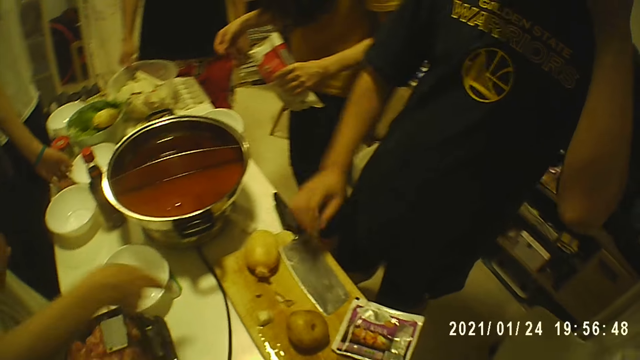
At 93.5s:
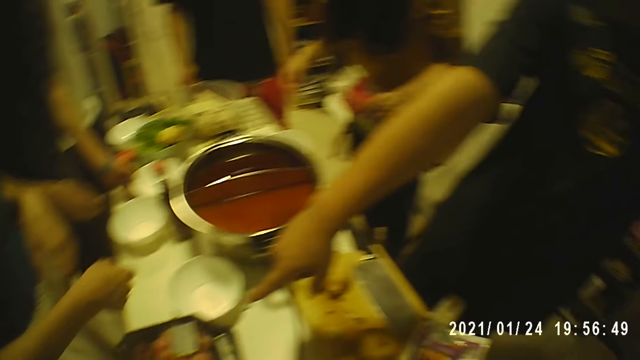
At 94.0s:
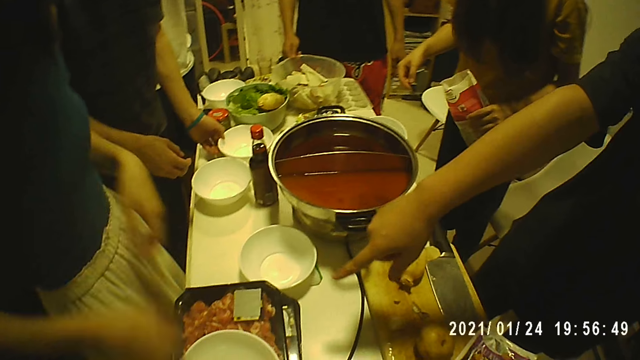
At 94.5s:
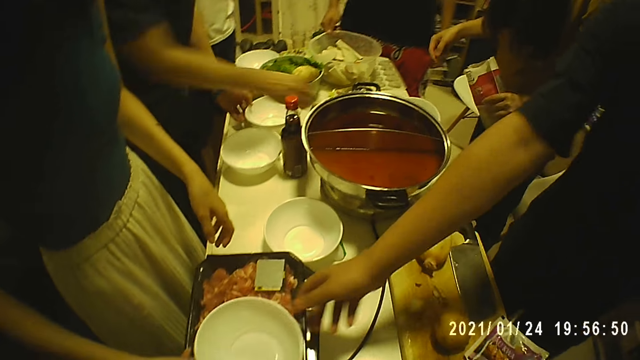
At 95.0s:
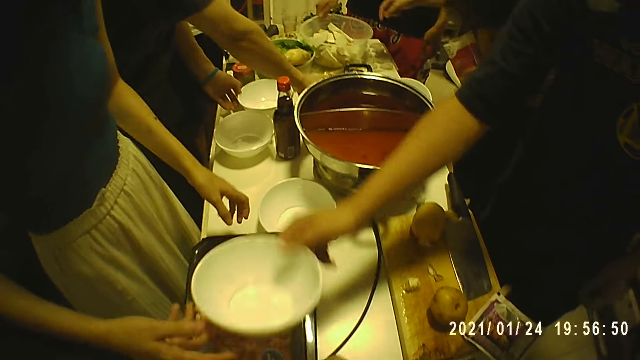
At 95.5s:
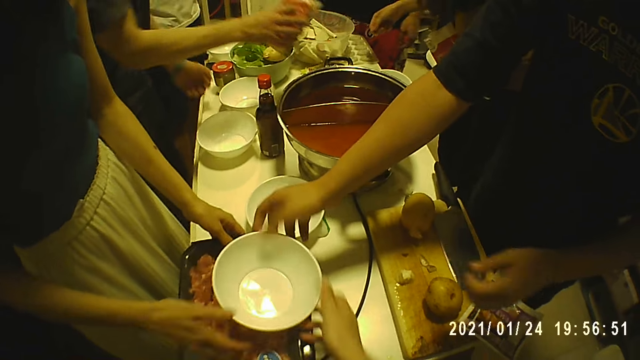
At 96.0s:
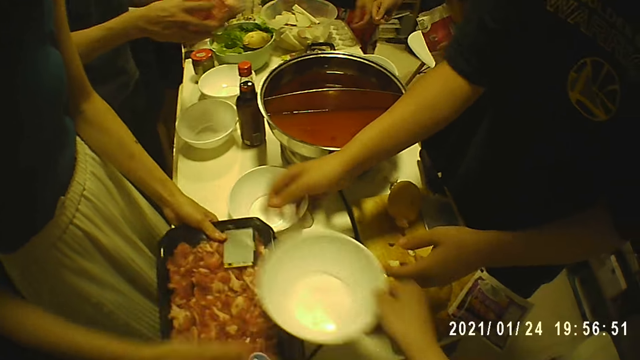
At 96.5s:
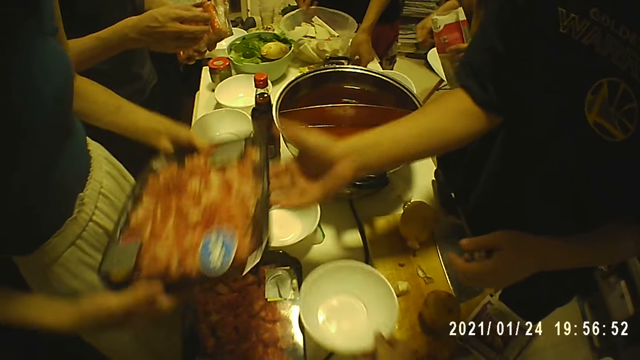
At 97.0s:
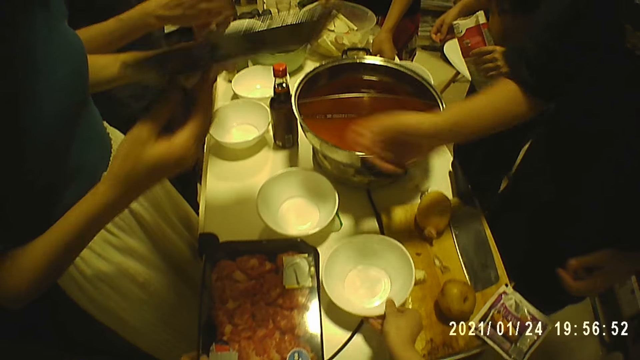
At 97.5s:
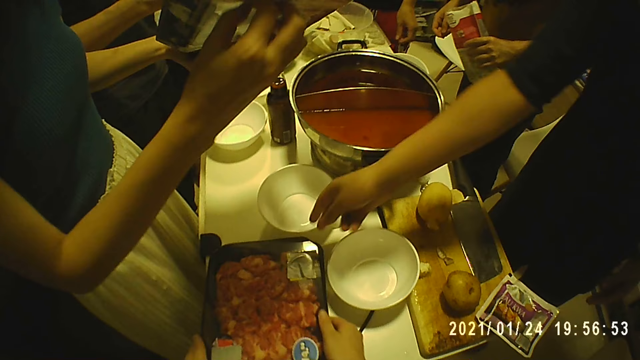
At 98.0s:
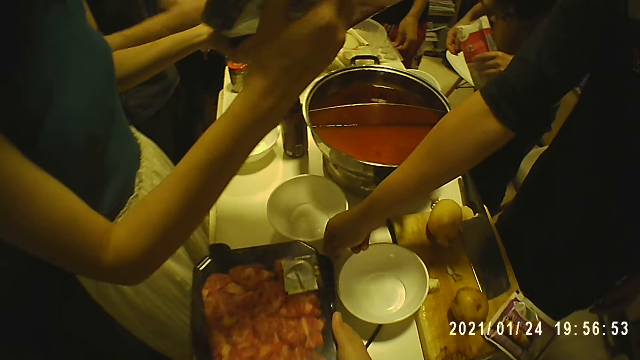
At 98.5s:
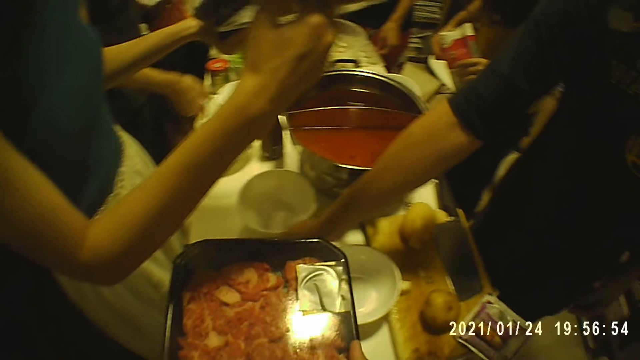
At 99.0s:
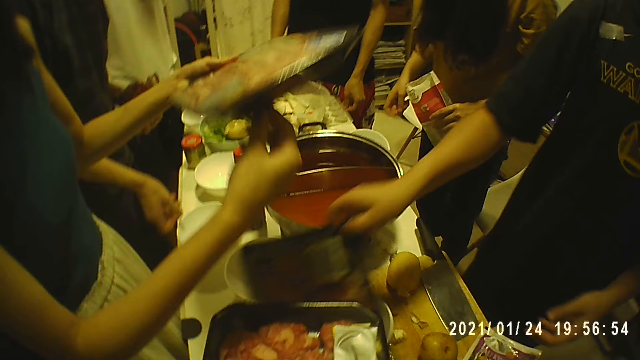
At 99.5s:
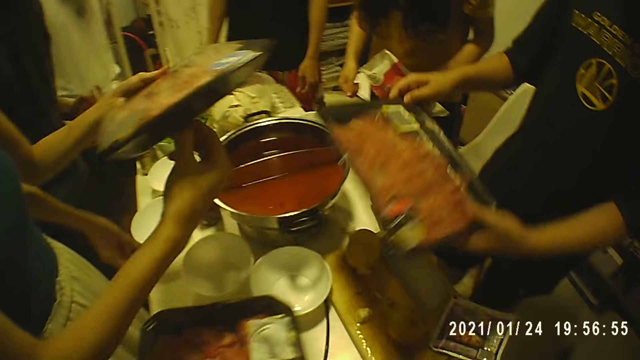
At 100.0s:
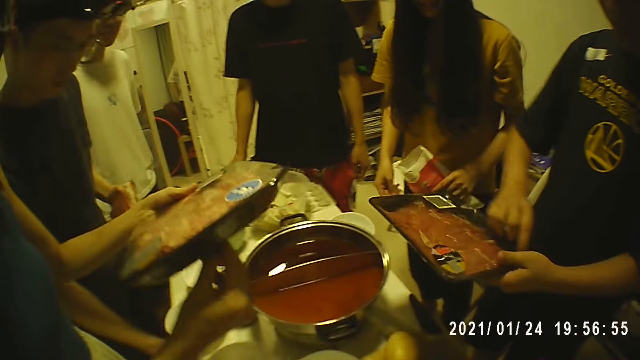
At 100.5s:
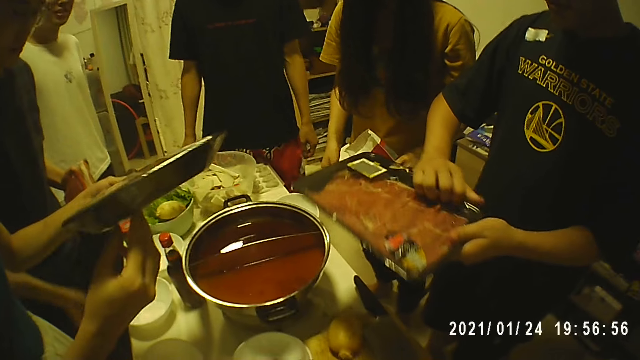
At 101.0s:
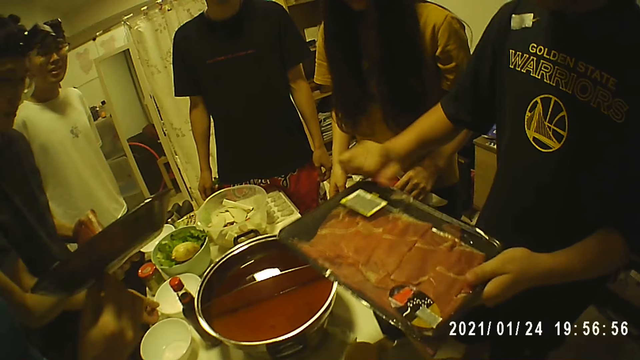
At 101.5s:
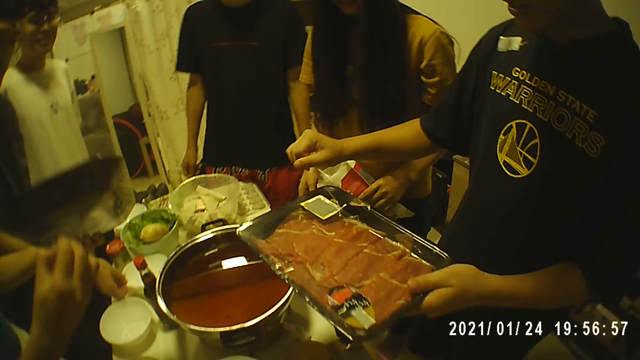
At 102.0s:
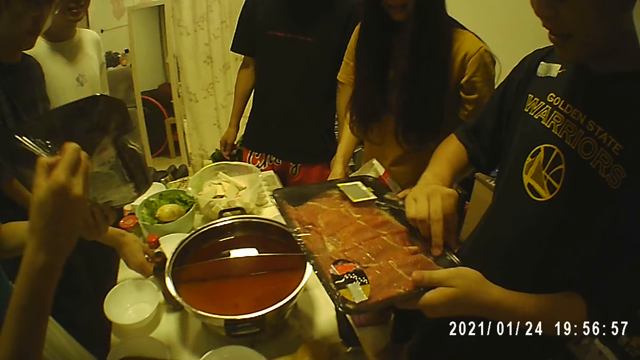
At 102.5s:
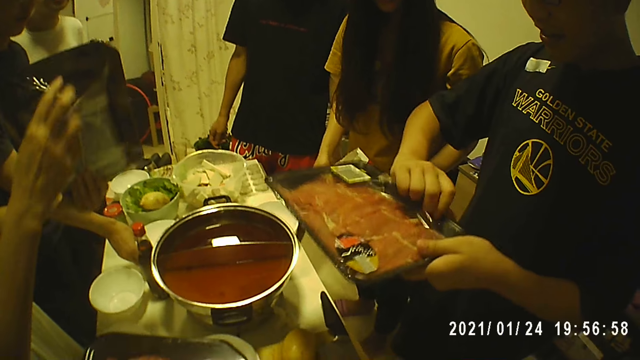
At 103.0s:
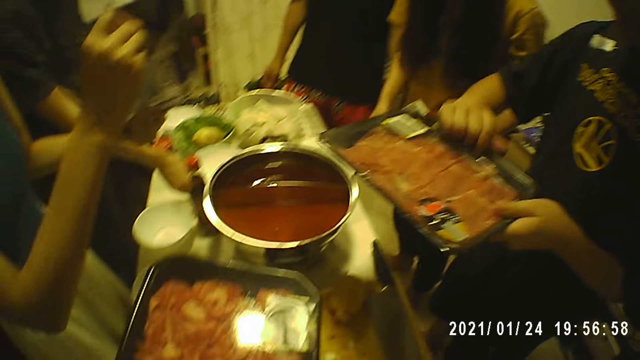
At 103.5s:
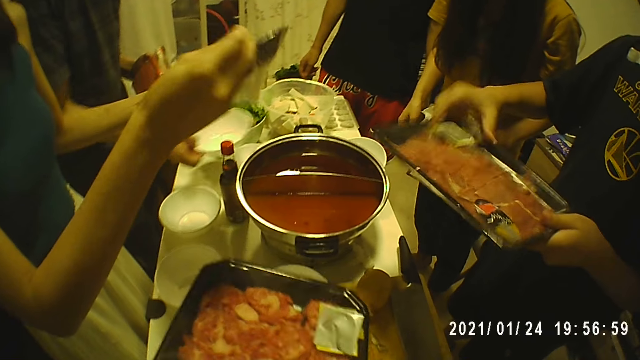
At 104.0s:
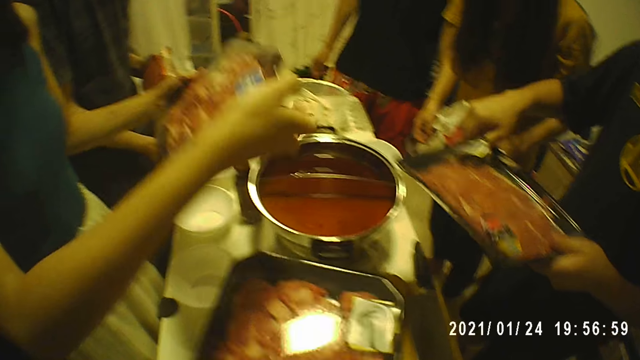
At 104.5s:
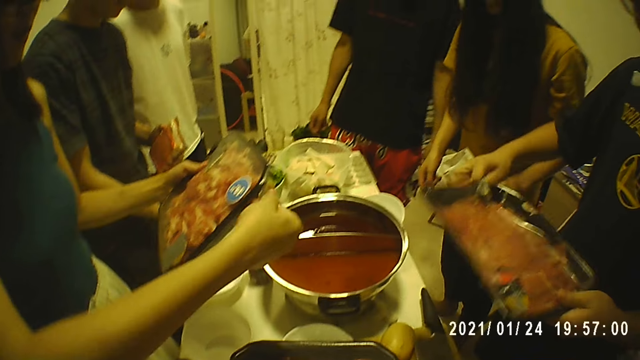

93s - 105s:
A man touches a bowl with his right hand. Another man touches the bowl with his left hand. A woman holds the bowl with her right hand. The other man takes a pack with his right hand. The woman holds a pack of meat with both hands. The camera wearer takes the bowl. The woman takes the tray. The first man touches the pack of meat with his right hand. The woman opens the pack of meat with both hands. The camera wearer takes the pack of meat or the tray with both hands. The first man takes the pack of meat with both hands. The first man opens the pack of meat with both hands. The other man, the woman and the camera wearer unwrap the polythene paper.

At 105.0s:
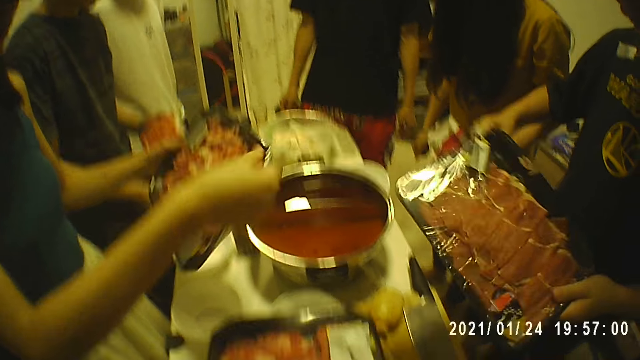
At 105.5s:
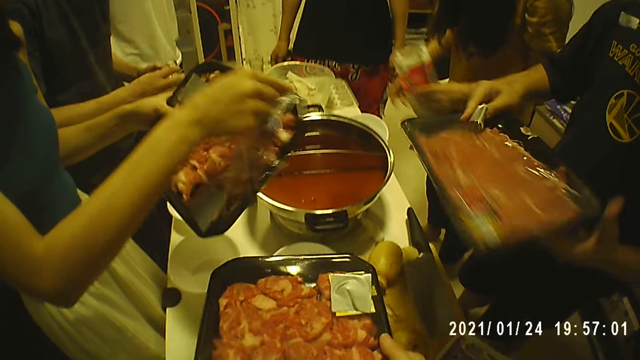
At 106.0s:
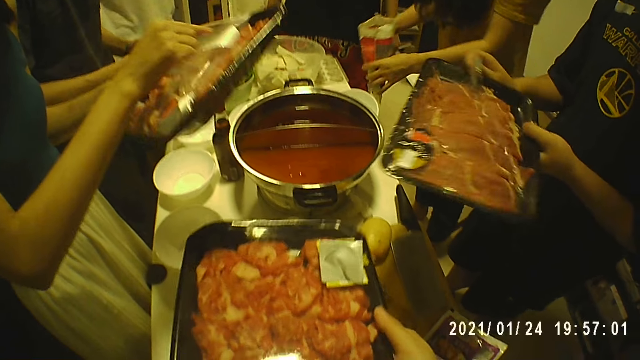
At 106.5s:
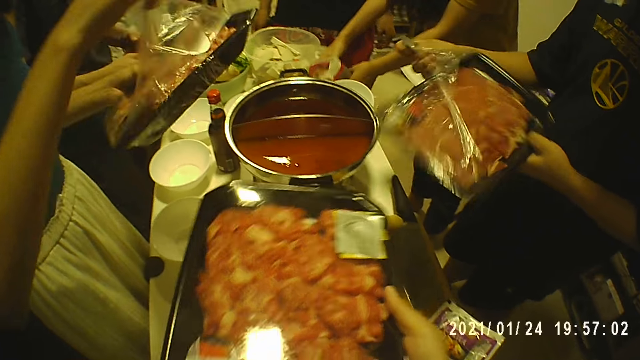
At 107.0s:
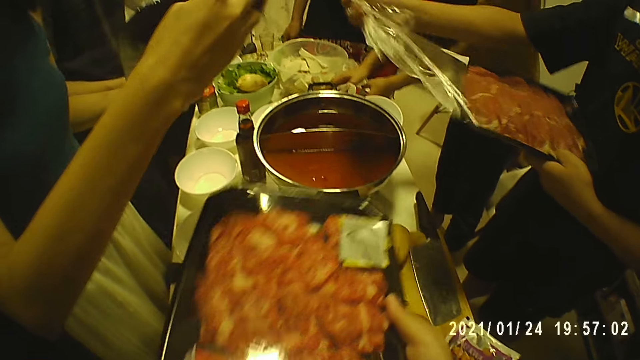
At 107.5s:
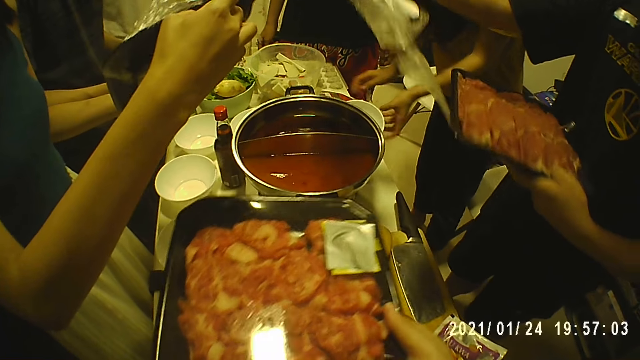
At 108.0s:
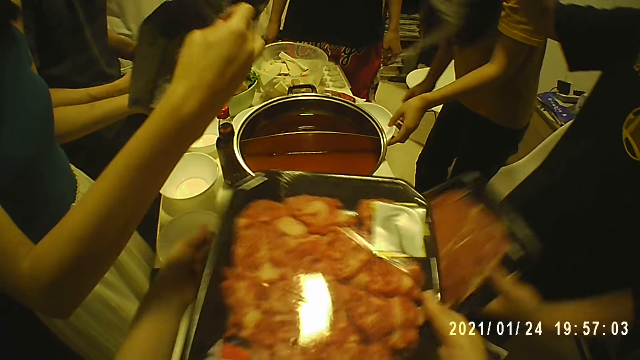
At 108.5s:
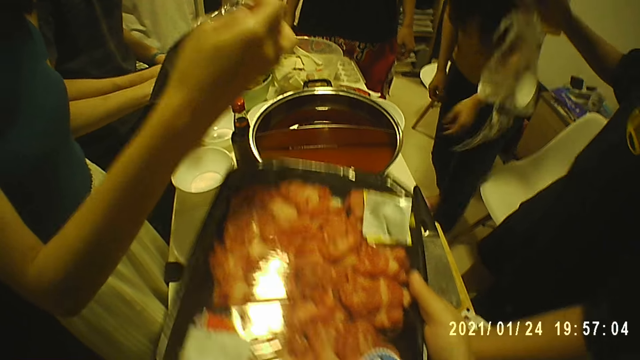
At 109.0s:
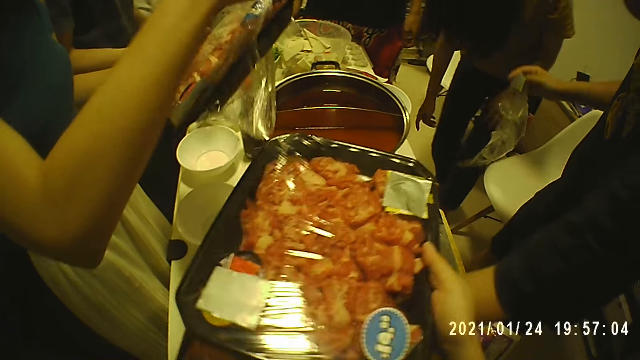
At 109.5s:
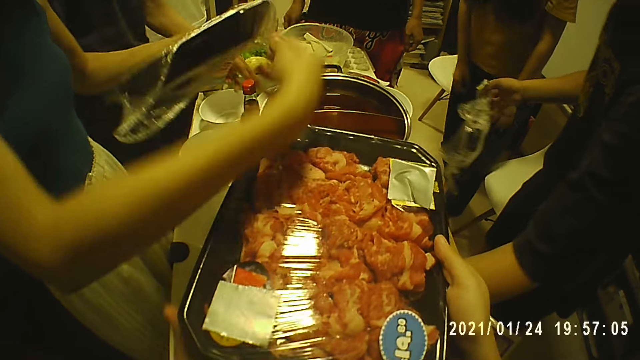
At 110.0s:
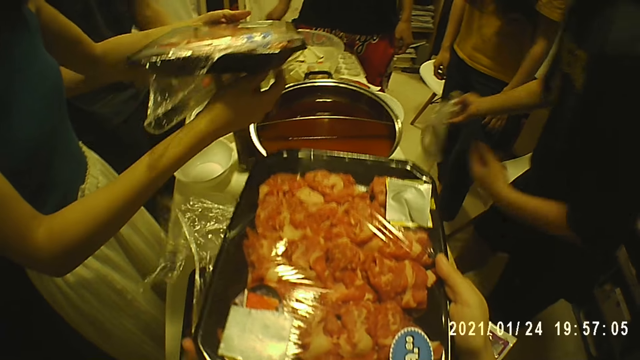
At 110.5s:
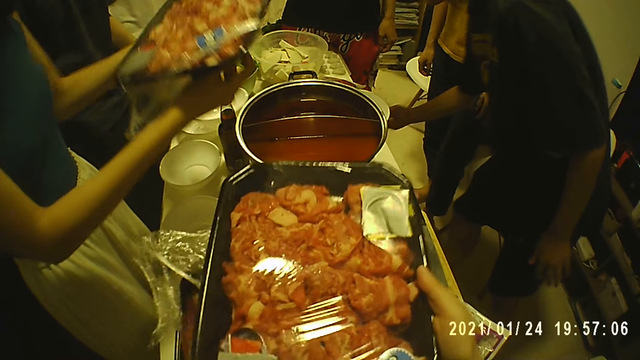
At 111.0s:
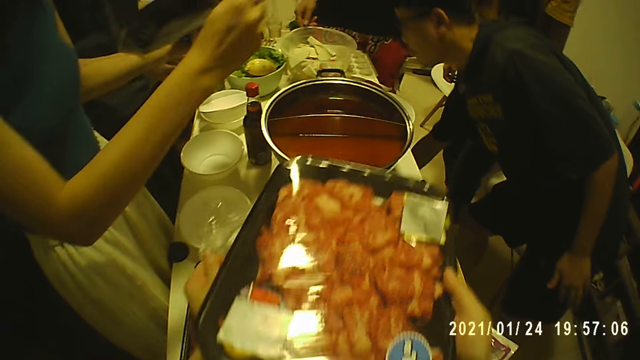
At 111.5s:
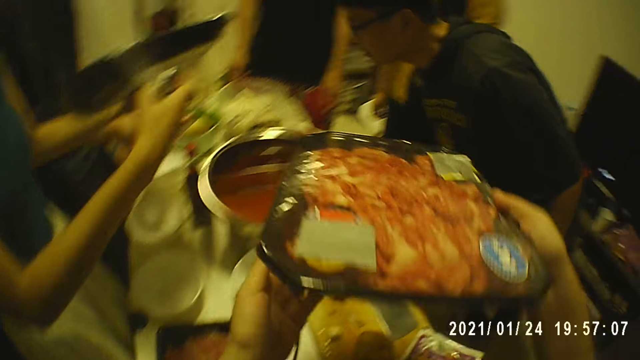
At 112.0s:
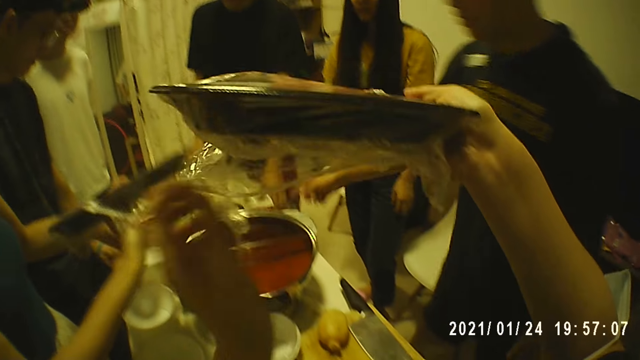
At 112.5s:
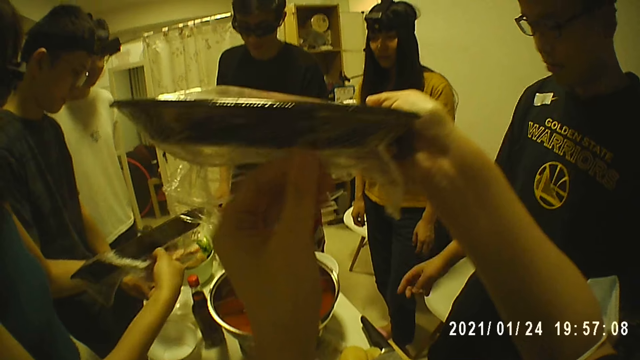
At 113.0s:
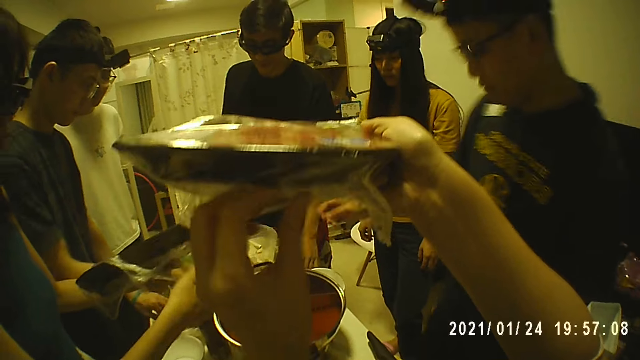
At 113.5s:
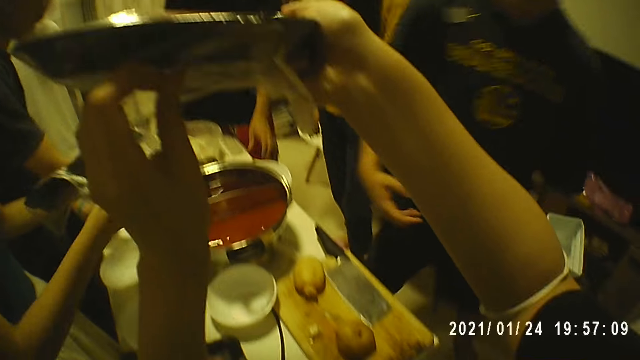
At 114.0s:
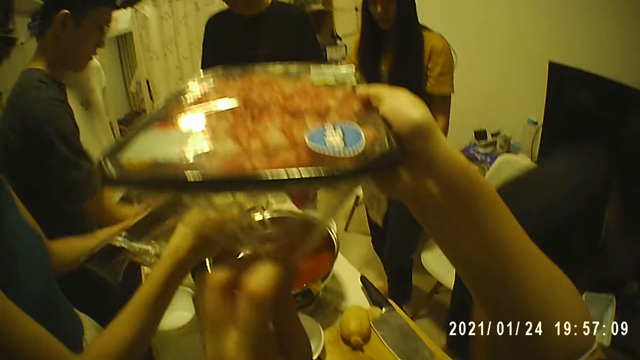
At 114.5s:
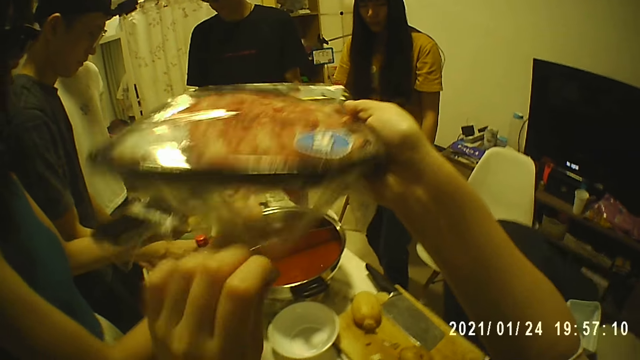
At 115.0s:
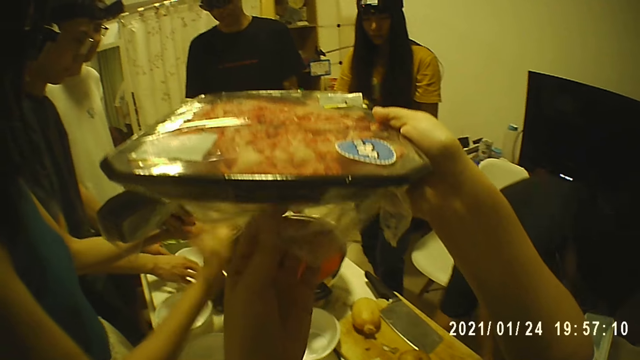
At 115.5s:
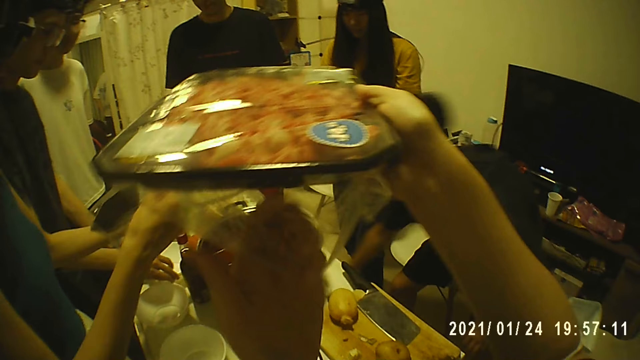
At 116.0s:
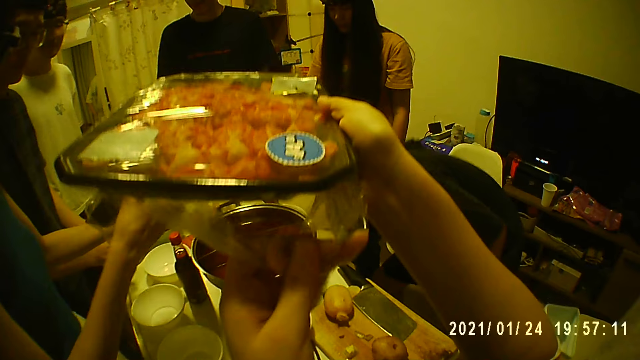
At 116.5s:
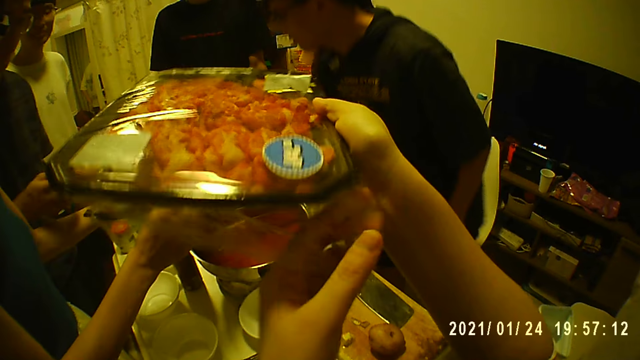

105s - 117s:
The camera wearer opens the pack of meat with both hands. A man drops the plastic bag in his right hand on the ground. Another man adjusts the plates on the table with both hands.
